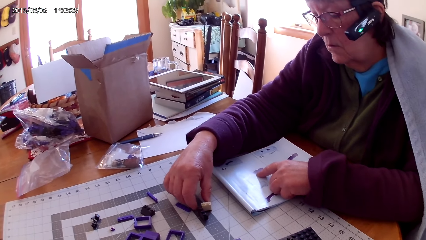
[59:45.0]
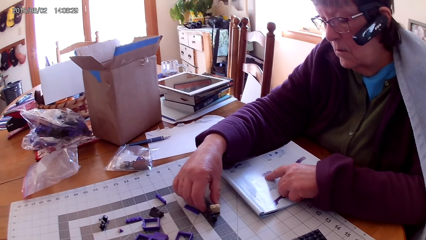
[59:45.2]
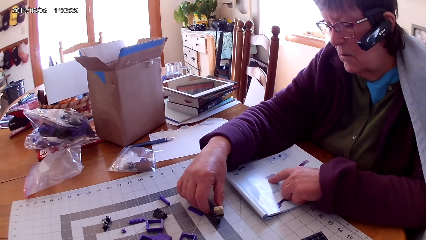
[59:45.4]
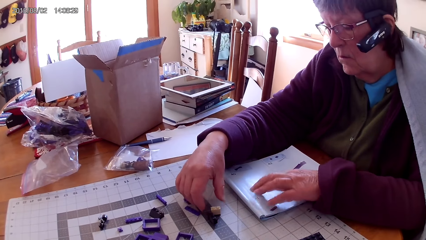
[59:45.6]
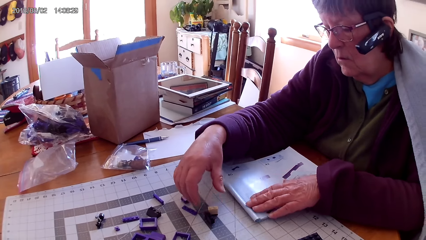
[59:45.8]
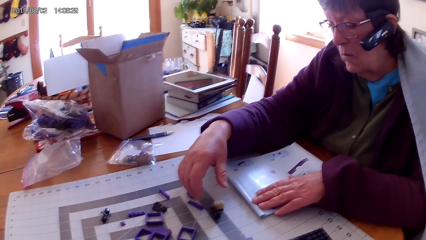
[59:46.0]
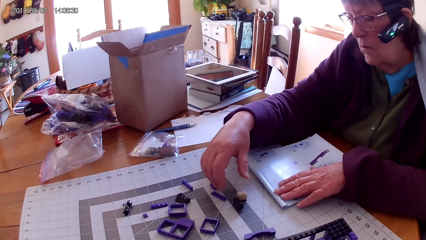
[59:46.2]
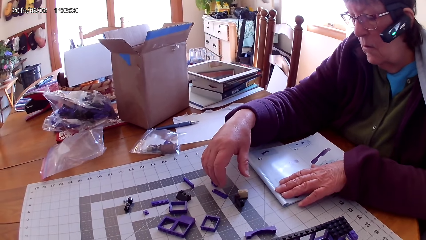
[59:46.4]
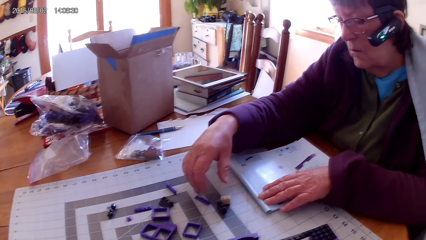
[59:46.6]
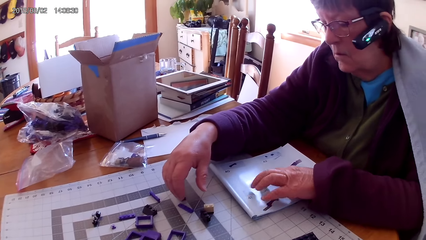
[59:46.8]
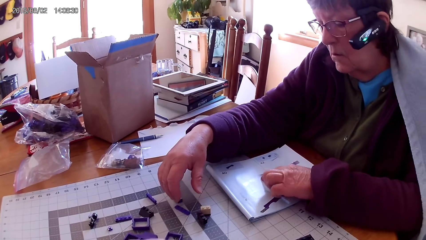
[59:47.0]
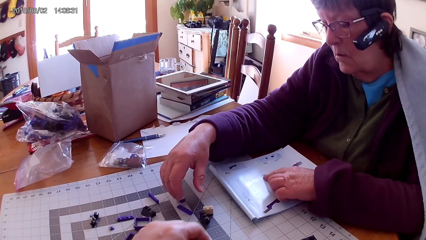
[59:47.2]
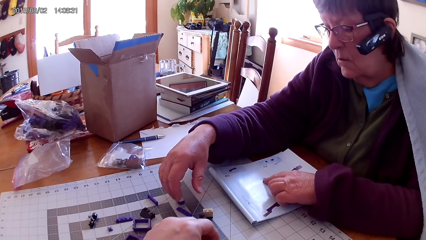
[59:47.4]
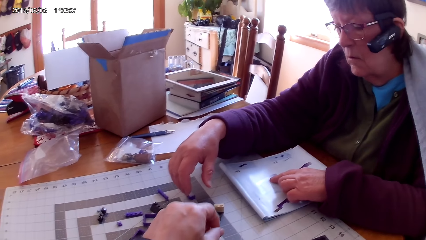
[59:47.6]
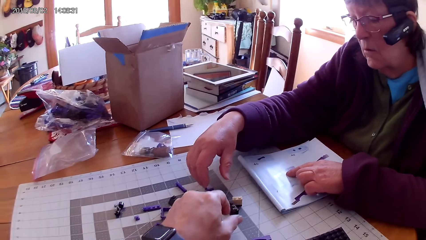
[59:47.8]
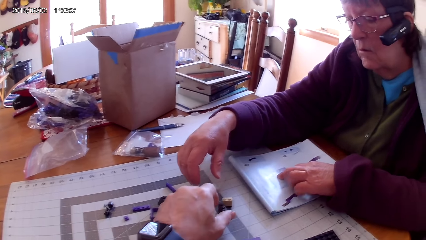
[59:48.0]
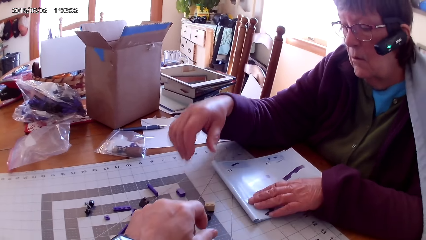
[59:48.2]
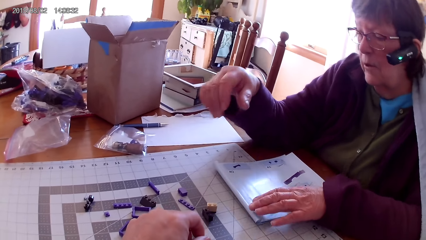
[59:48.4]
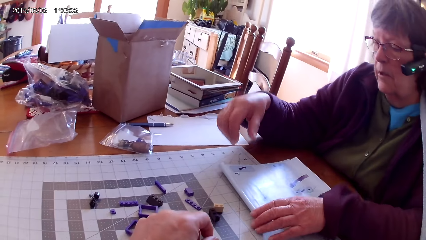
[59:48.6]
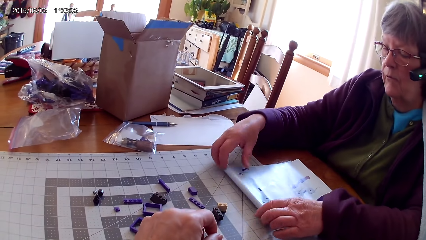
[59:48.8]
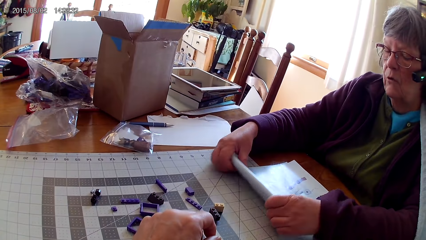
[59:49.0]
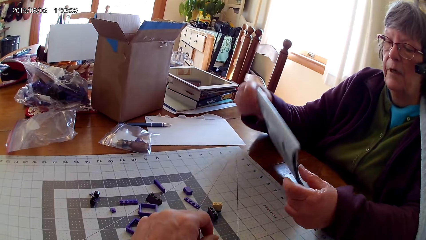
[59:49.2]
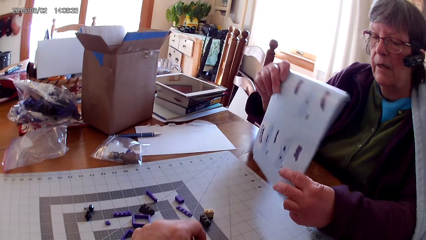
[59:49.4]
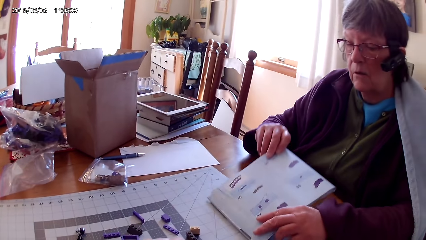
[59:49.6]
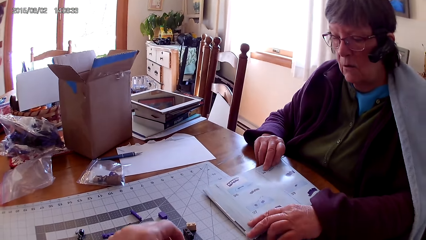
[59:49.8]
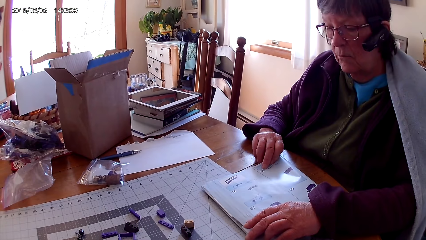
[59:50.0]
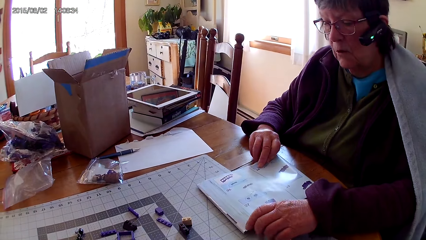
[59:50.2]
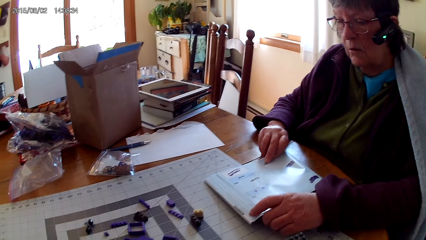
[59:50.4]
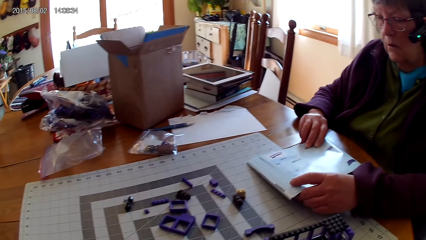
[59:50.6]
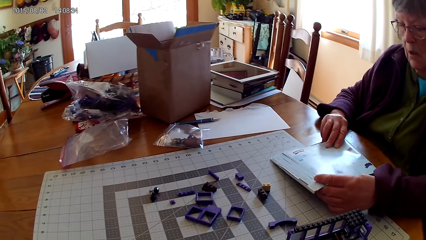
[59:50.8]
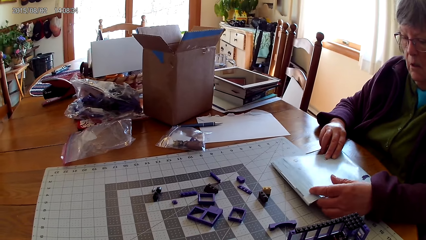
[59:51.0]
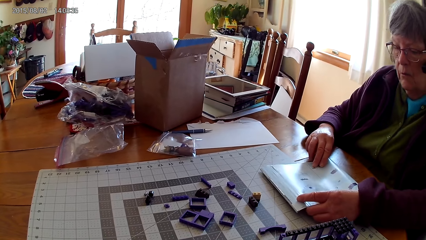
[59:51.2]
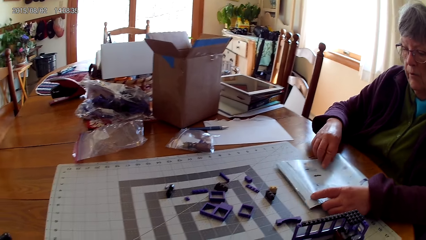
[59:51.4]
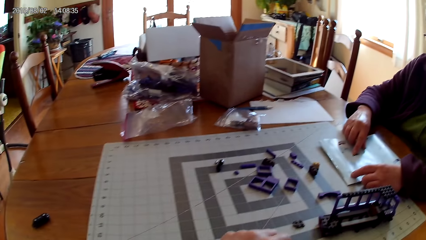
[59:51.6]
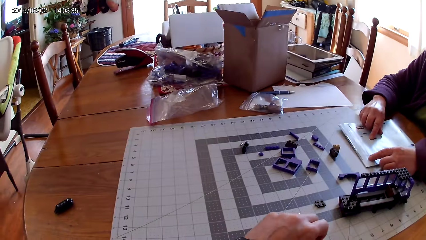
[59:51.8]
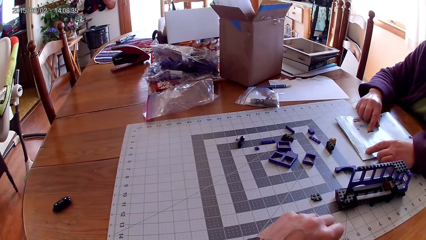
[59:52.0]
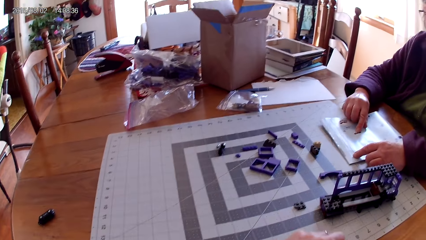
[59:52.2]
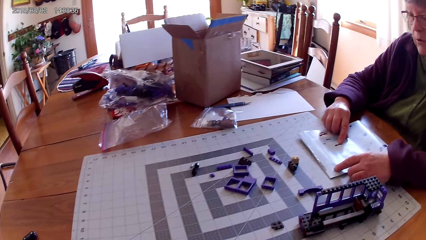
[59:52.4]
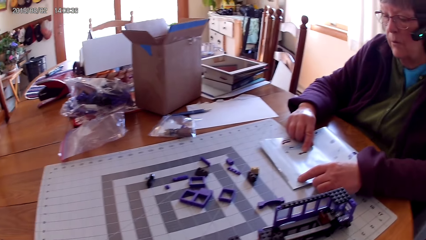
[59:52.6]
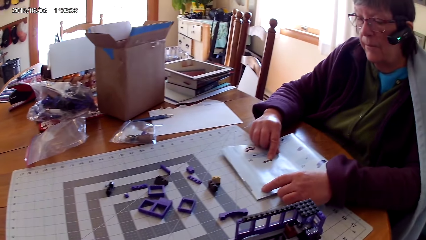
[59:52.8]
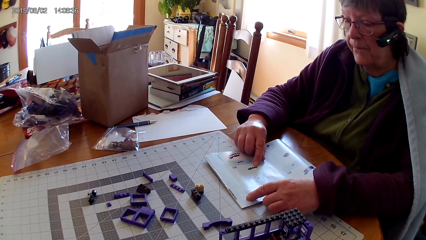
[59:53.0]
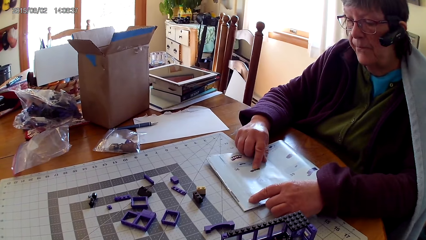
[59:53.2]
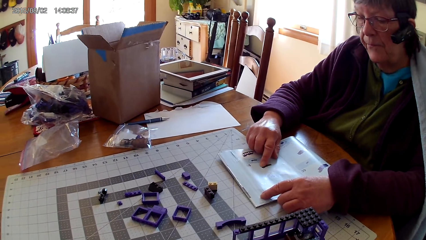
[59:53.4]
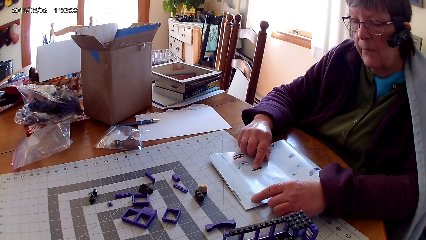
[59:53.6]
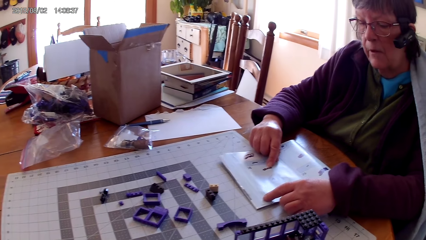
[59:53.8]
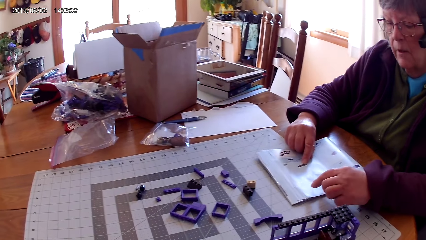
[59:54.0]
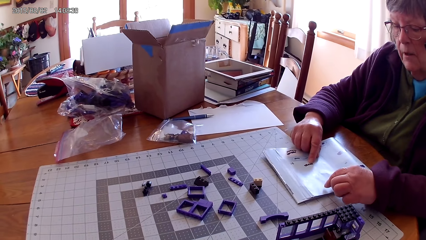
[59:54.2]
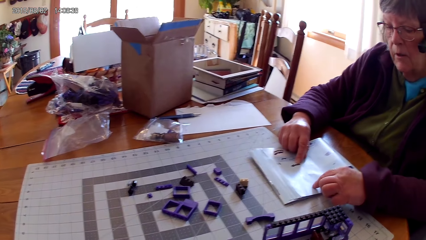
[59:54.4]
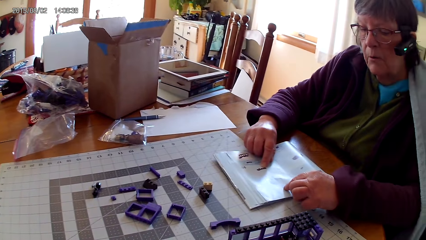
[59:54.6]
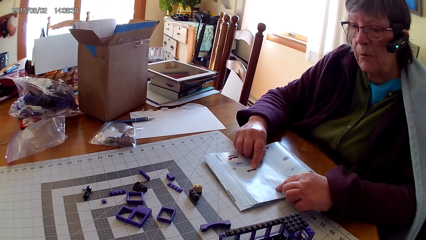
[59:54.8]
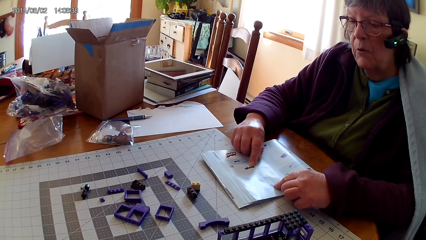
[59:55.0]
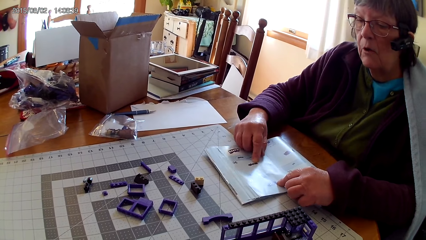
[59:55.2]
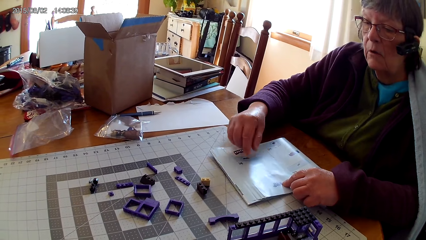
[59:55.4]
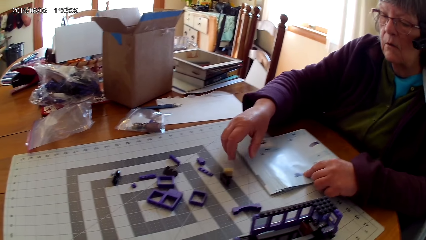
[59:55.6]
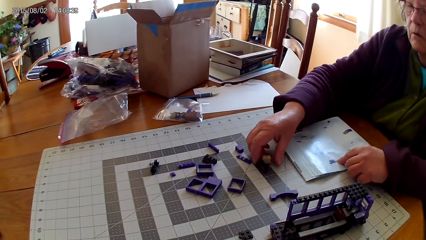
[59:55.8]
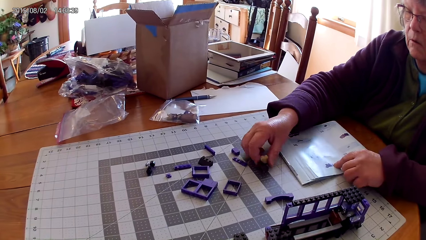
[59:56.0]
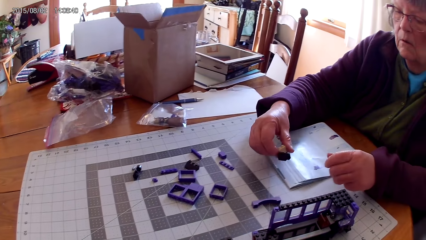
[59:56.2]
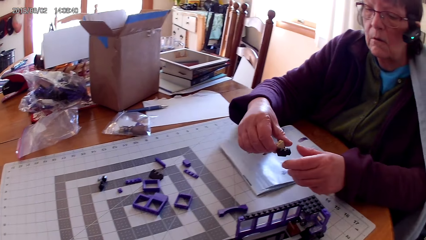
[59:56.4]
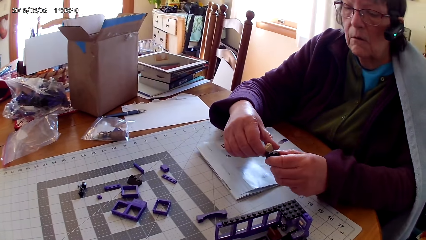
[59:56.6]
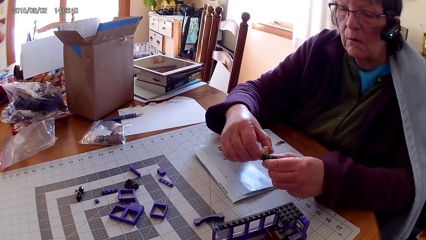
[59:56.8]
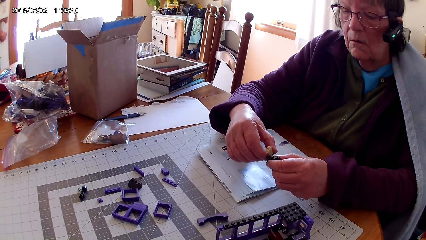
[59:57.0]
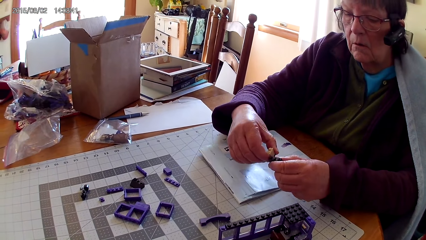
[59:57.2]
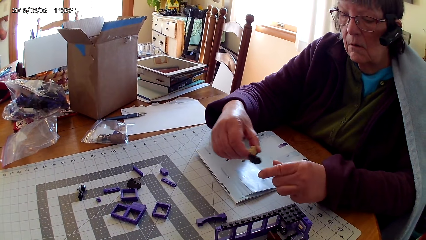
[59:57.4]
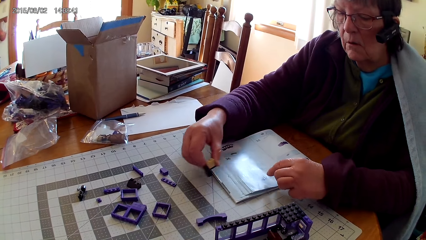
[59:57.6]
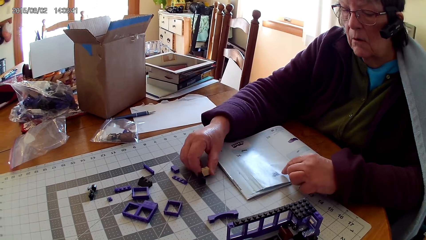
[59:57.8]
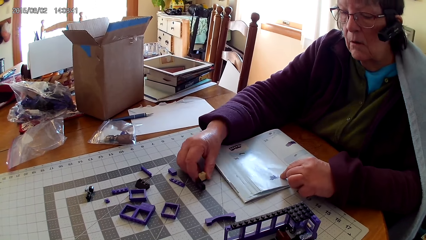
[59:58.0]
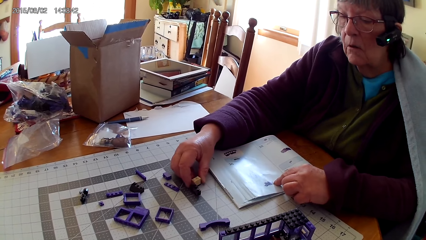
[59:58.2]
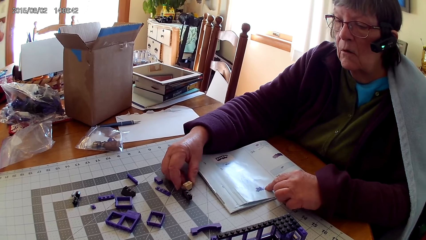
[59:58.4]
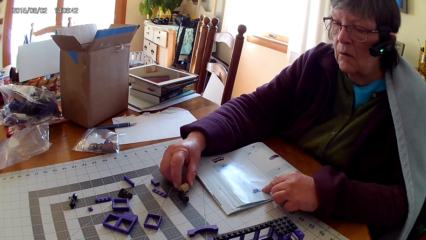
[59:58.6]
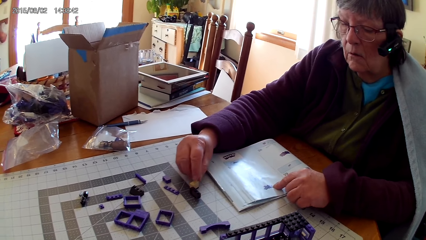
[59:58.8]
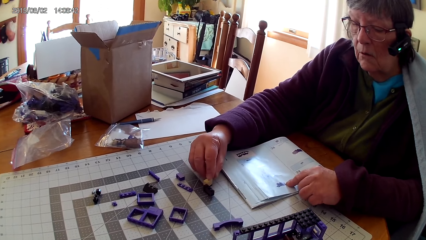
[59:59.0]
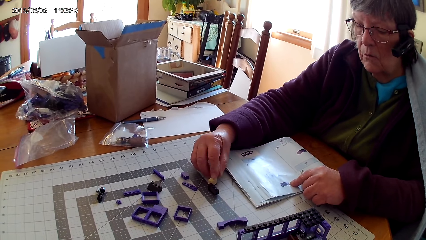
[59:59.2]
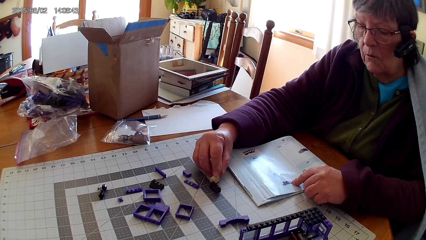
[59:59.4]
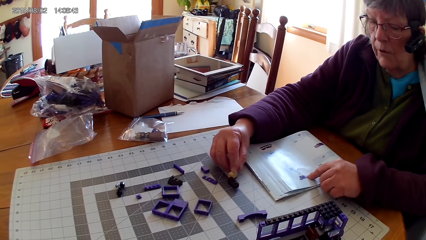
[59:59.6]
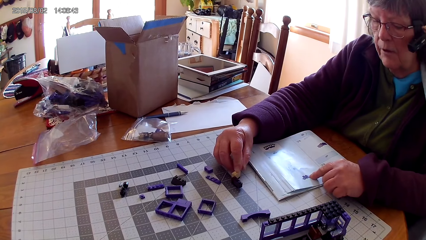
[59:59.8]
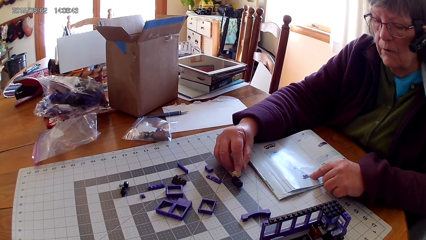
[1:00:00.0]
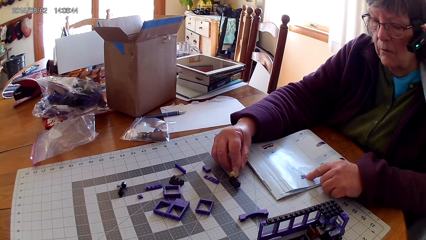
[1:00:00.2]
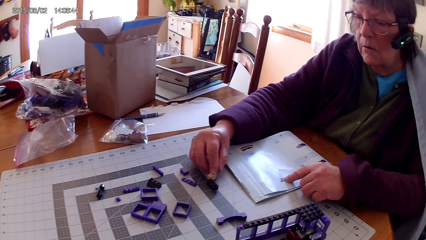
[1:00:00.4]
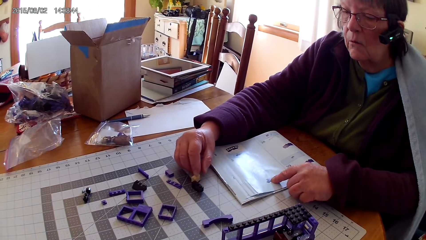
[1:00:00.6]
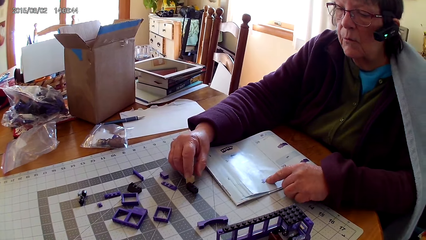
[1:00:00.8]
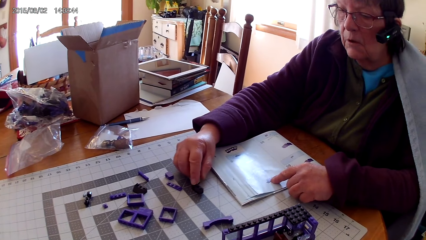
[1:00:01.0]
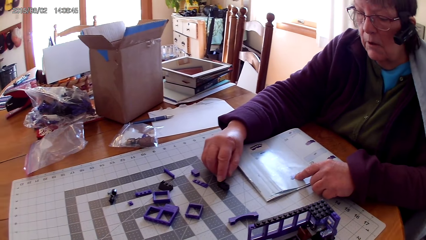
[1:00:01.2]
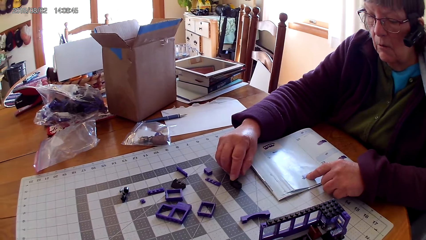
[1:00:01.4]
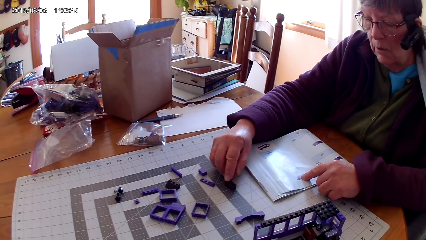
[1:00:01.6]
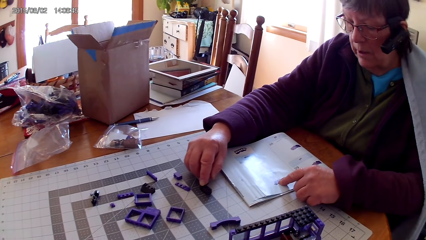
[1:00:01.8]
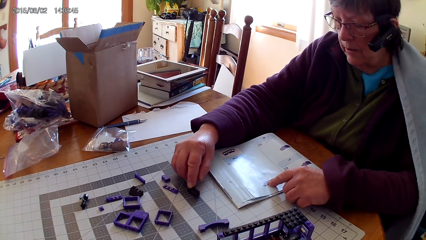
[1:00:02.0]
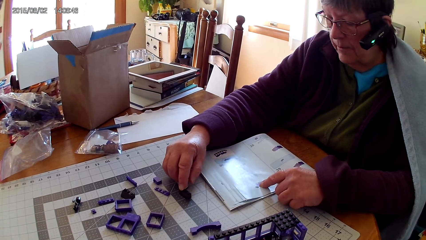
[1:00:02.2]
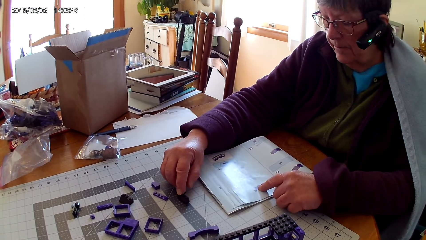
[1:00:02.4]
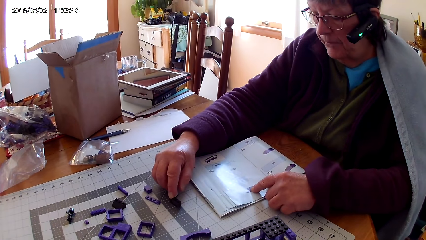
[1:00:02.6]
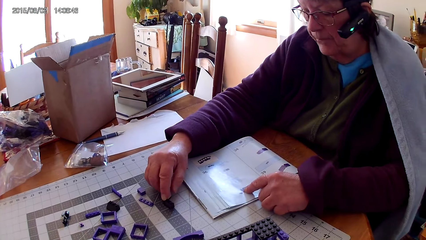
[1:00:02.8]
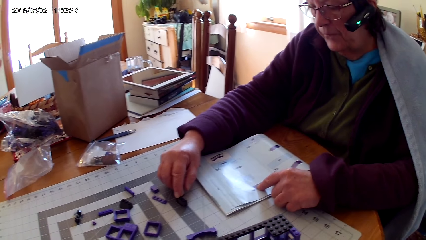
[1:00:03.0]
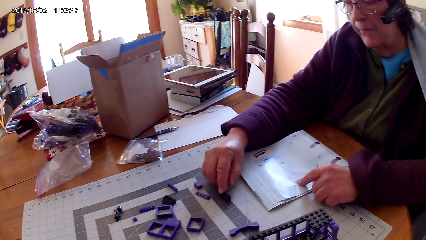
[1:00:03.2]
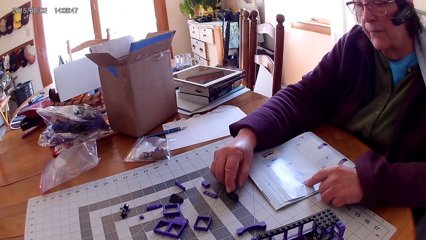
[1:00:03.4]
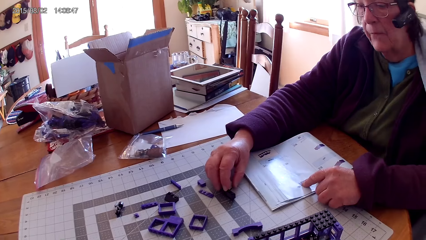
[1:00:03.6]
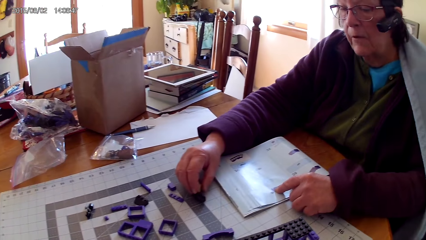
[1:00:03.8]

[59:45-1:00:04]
The camera wearer puts a hand on the table. A lady reads the lego book. She turns the book, lifts the lego book and places the lego book on the table. She points at a drawing on the book. She reads the lego book. She picks a plastic interlocking block or lego piece from the table. She fixes the lego piece. She puts the plastic interlocking block on the table. She looks at the drawing on the book. She looks at the plastic interlocking blocks on the table. She looks at the drawing on the book.
